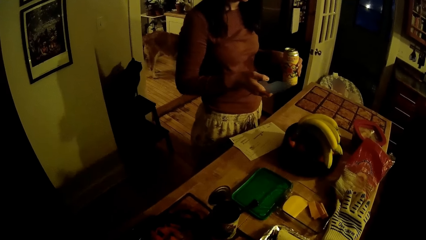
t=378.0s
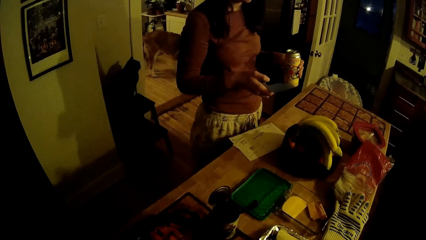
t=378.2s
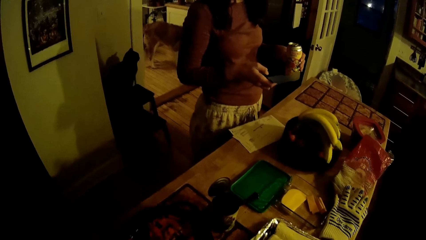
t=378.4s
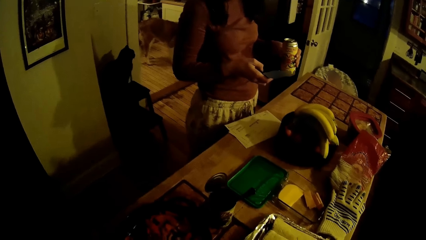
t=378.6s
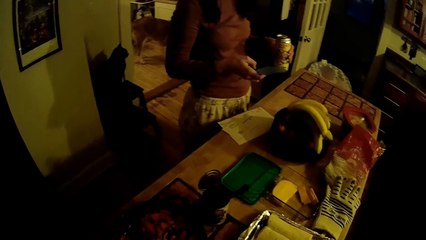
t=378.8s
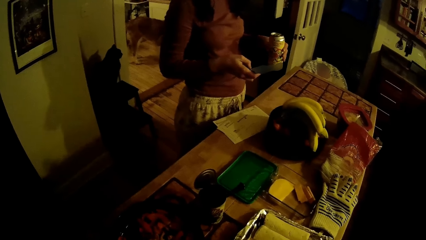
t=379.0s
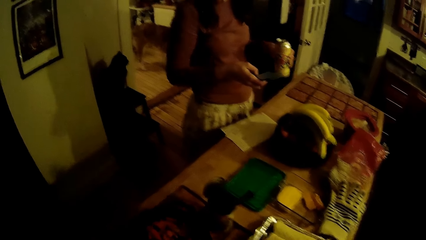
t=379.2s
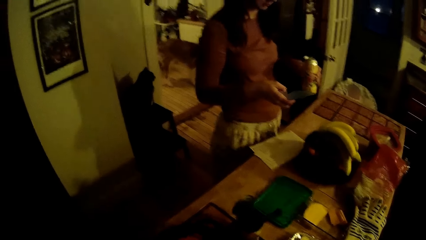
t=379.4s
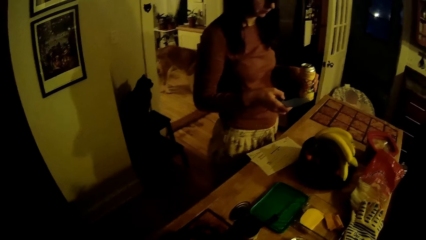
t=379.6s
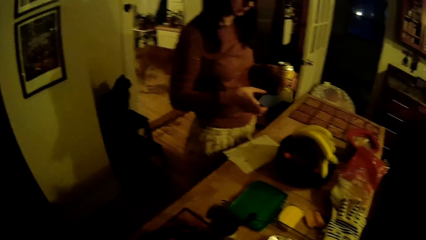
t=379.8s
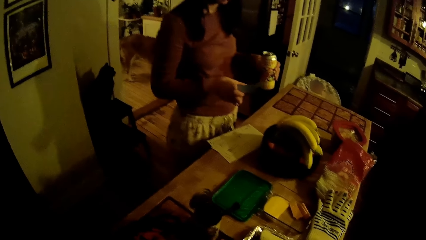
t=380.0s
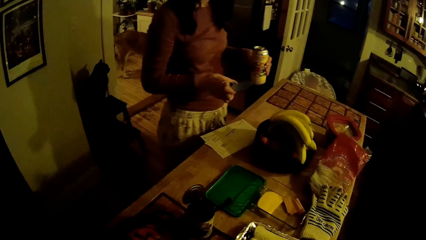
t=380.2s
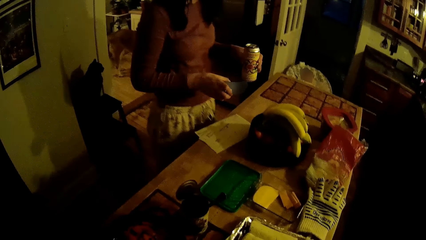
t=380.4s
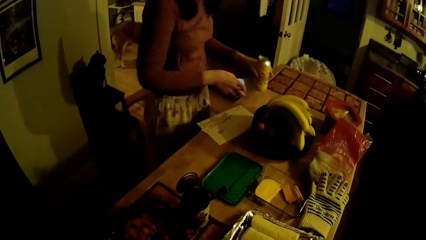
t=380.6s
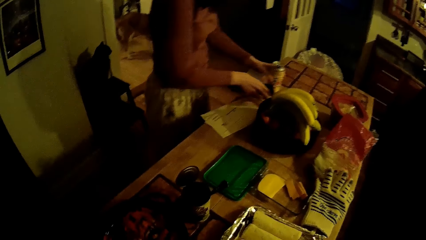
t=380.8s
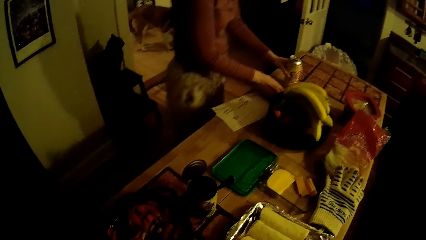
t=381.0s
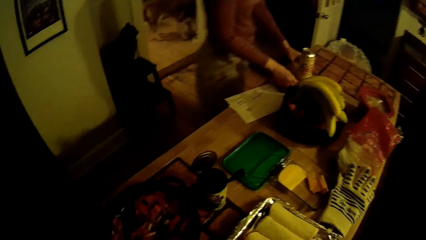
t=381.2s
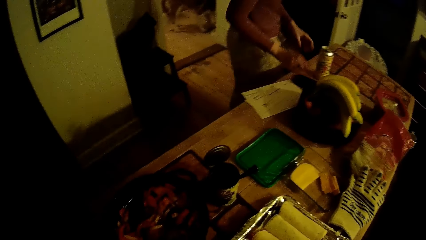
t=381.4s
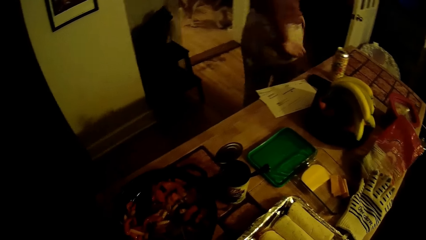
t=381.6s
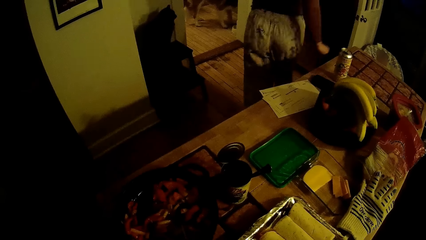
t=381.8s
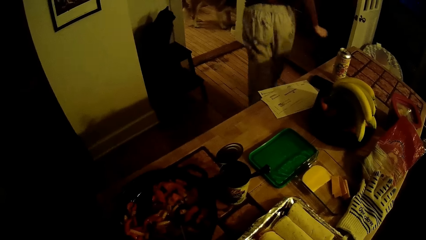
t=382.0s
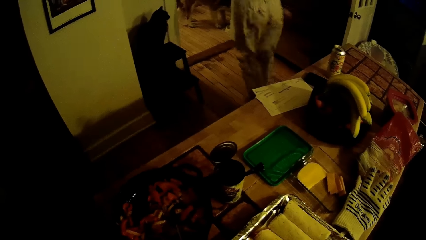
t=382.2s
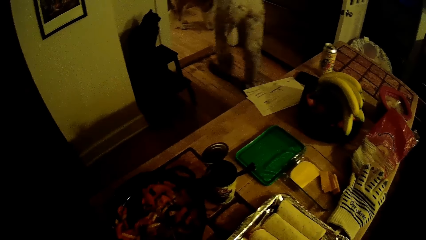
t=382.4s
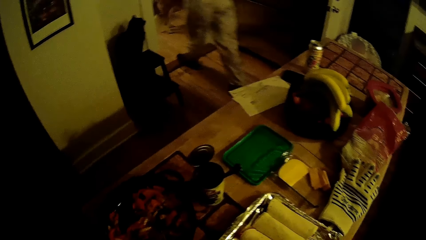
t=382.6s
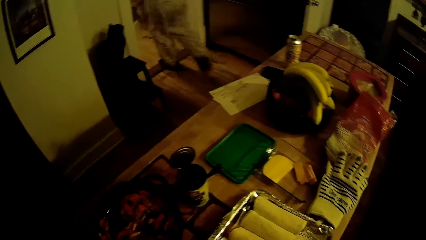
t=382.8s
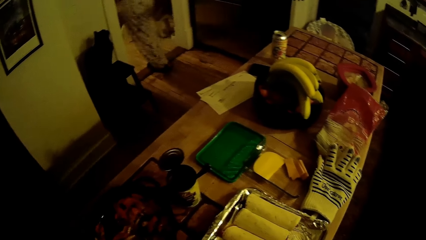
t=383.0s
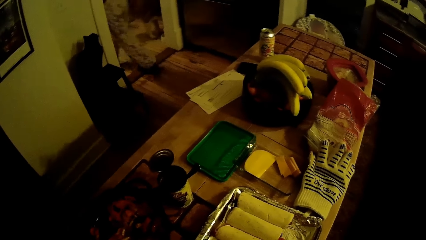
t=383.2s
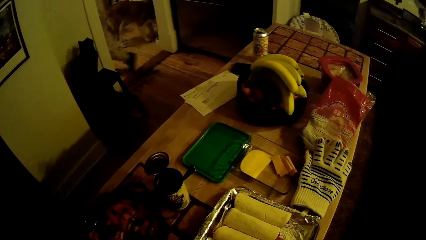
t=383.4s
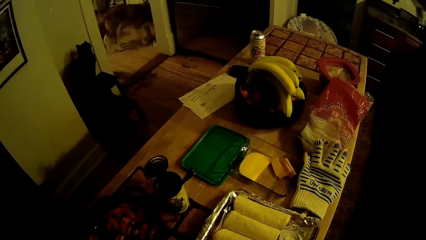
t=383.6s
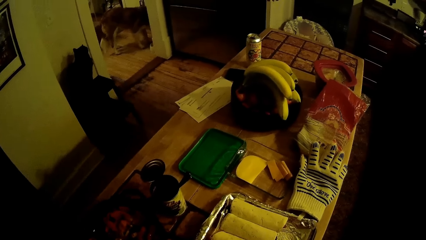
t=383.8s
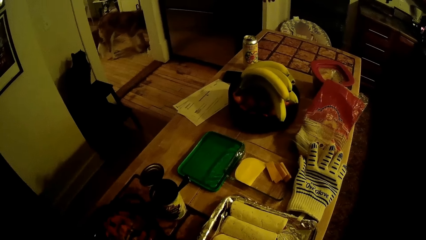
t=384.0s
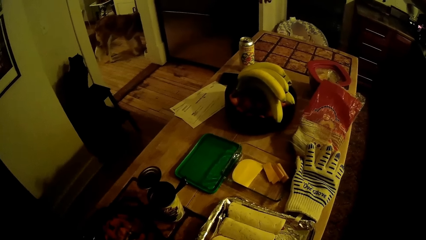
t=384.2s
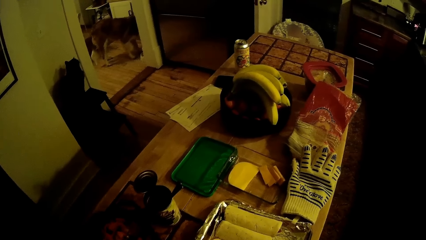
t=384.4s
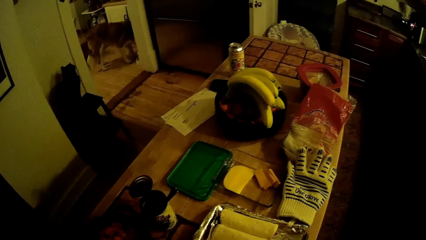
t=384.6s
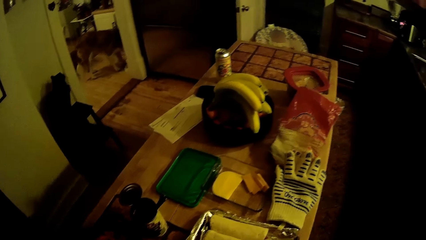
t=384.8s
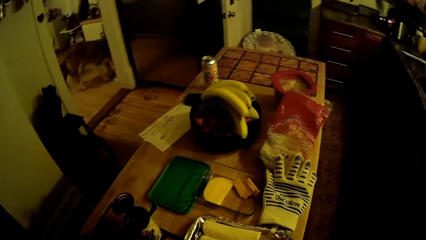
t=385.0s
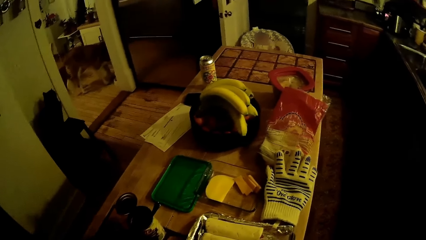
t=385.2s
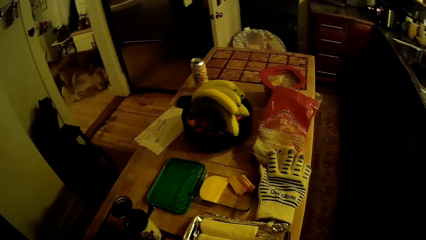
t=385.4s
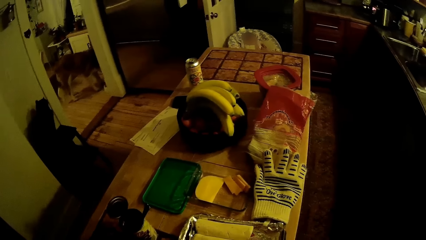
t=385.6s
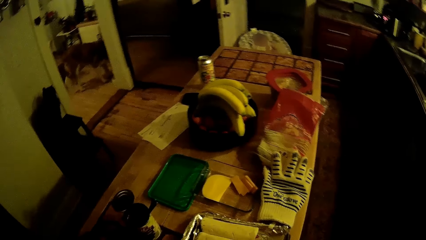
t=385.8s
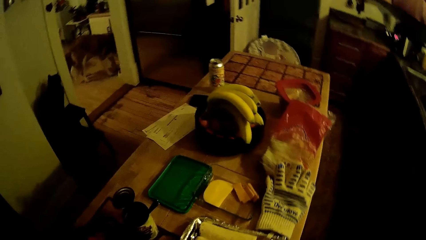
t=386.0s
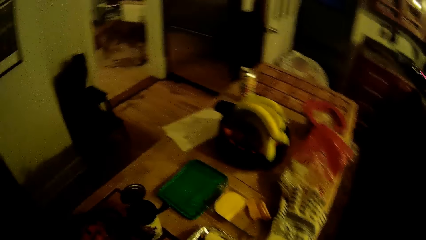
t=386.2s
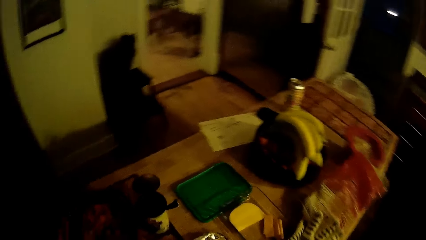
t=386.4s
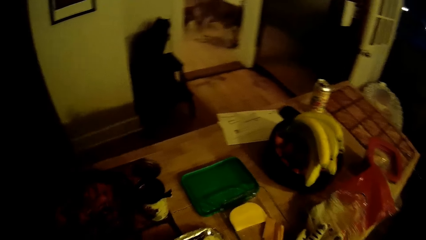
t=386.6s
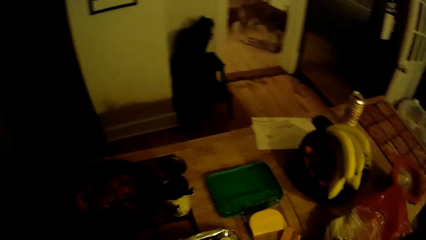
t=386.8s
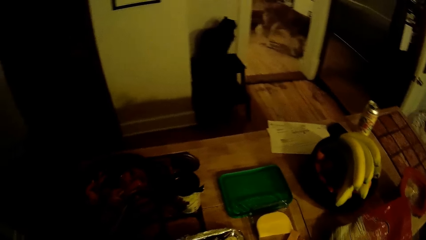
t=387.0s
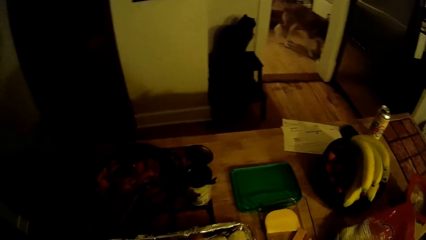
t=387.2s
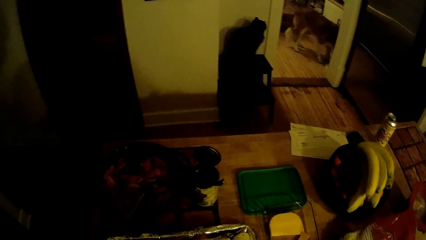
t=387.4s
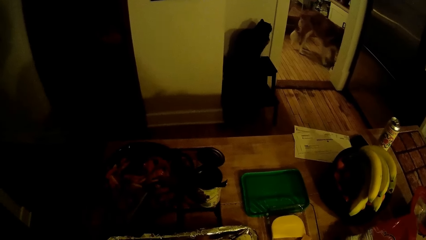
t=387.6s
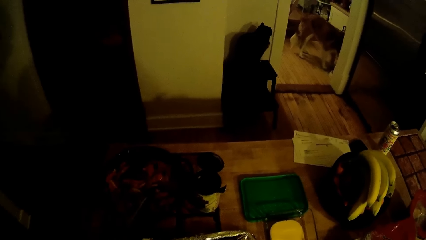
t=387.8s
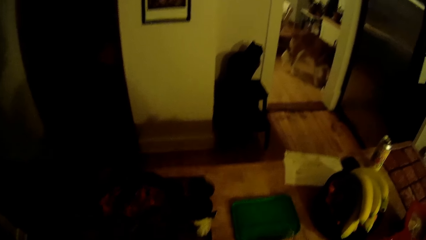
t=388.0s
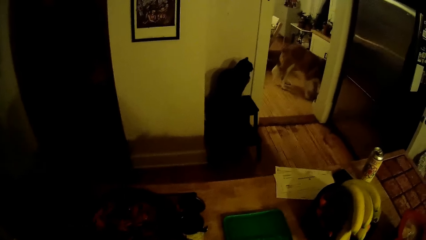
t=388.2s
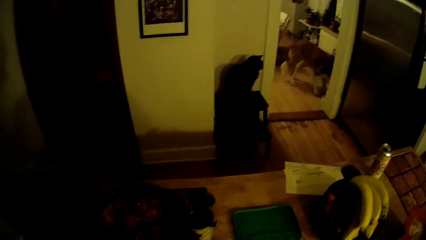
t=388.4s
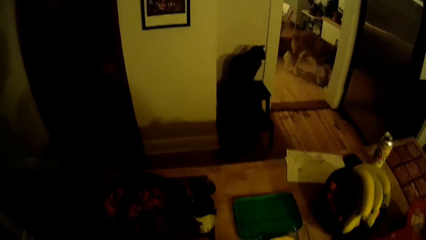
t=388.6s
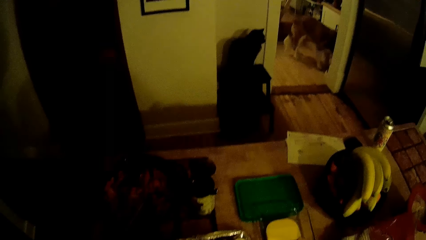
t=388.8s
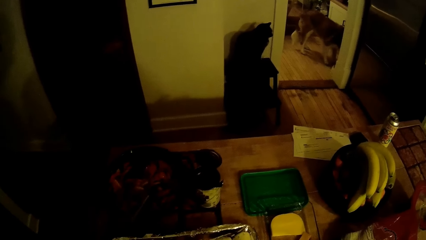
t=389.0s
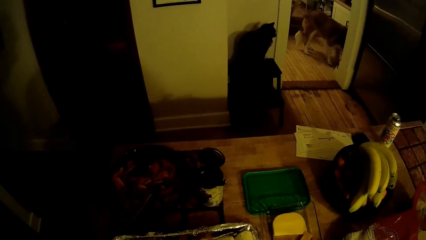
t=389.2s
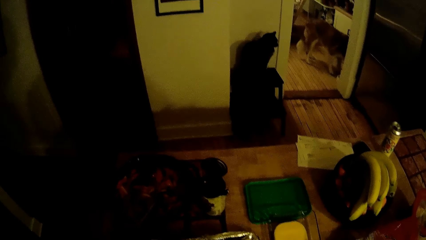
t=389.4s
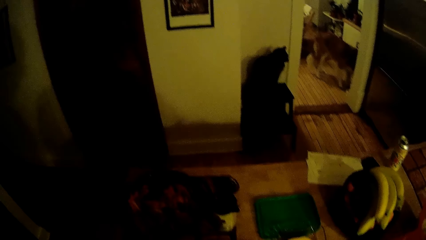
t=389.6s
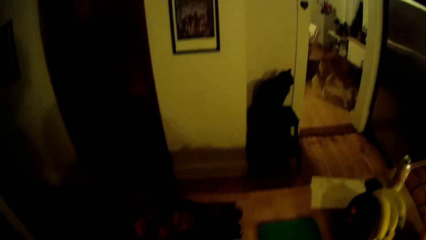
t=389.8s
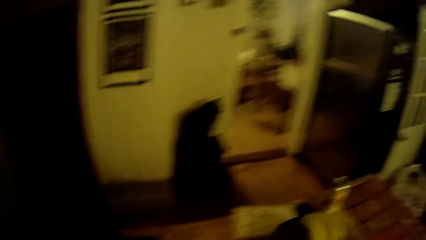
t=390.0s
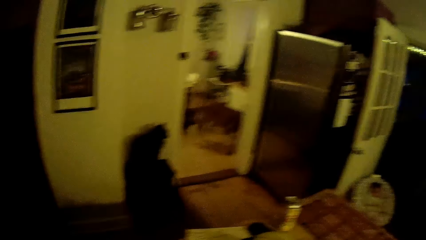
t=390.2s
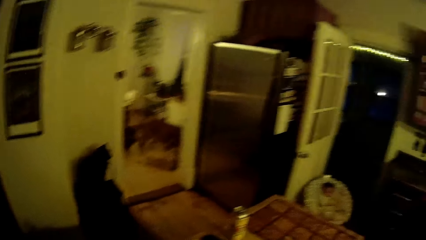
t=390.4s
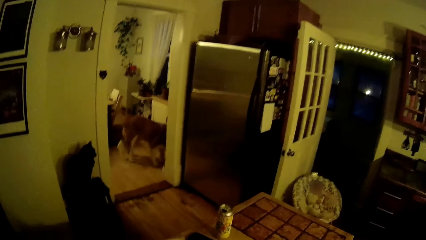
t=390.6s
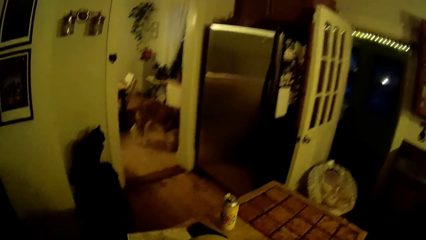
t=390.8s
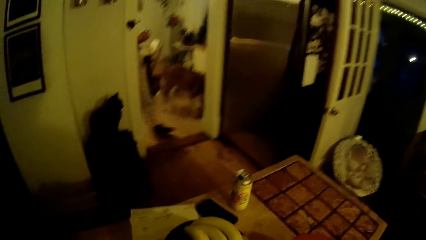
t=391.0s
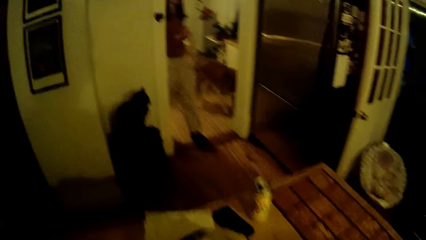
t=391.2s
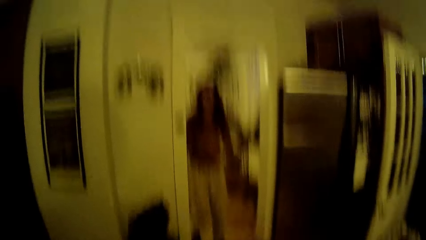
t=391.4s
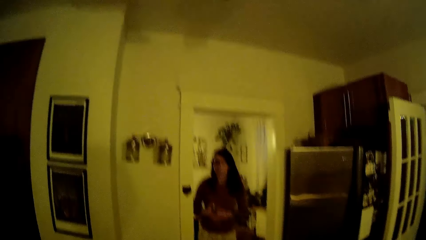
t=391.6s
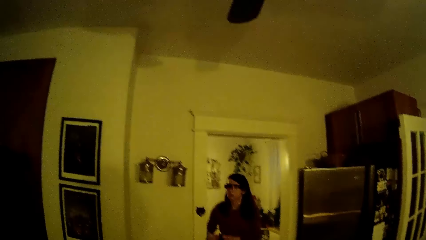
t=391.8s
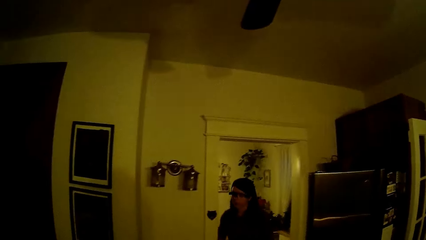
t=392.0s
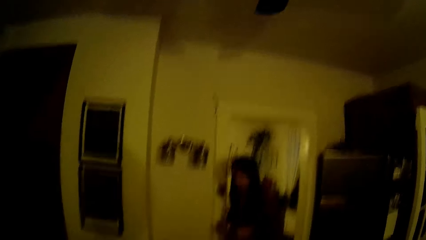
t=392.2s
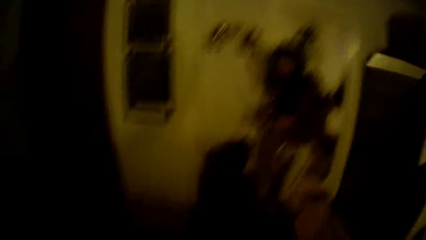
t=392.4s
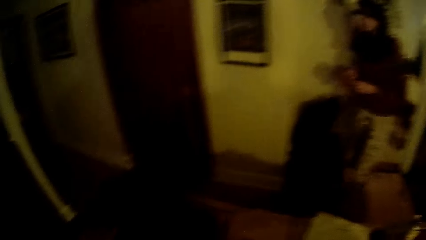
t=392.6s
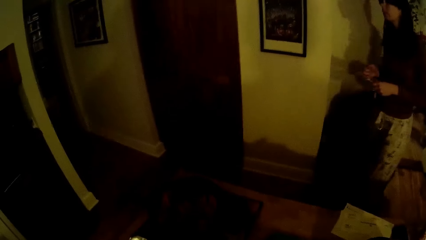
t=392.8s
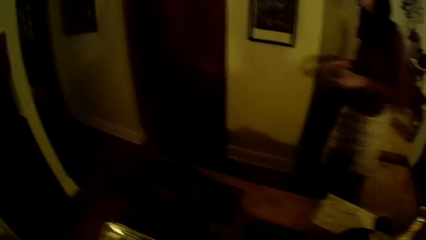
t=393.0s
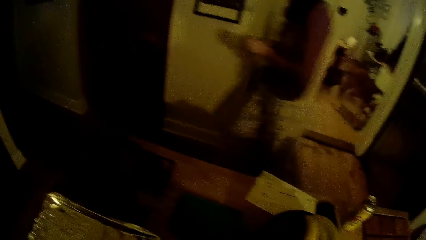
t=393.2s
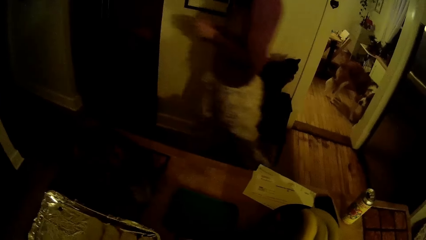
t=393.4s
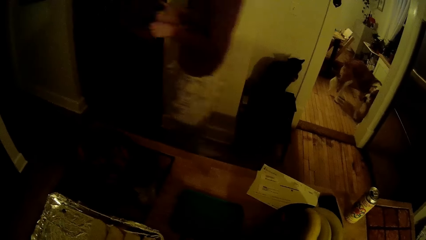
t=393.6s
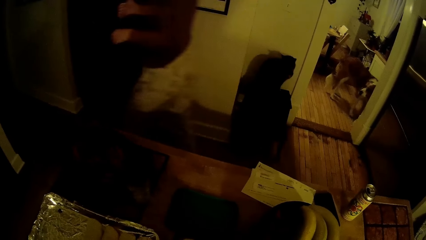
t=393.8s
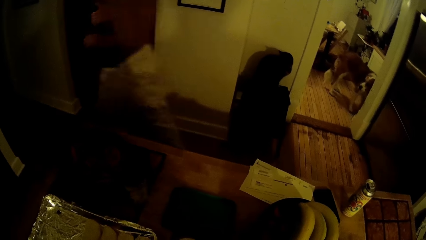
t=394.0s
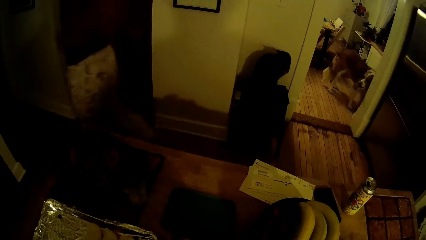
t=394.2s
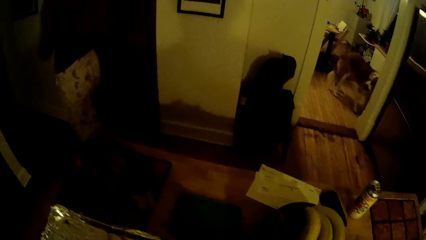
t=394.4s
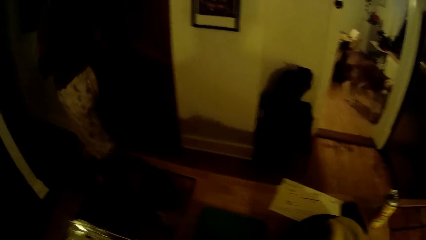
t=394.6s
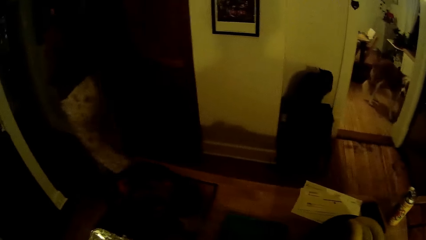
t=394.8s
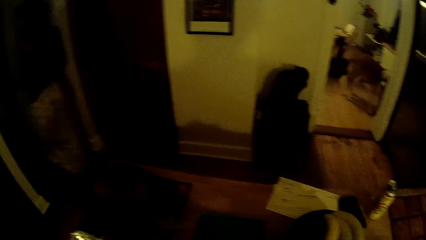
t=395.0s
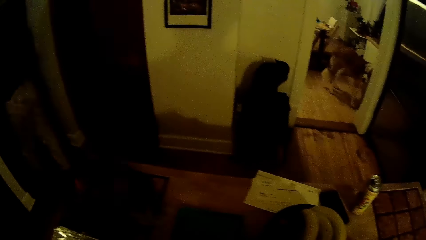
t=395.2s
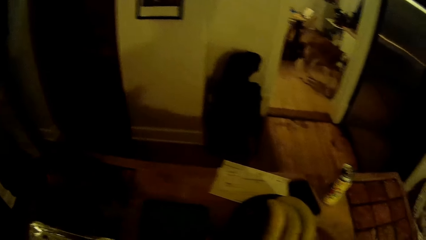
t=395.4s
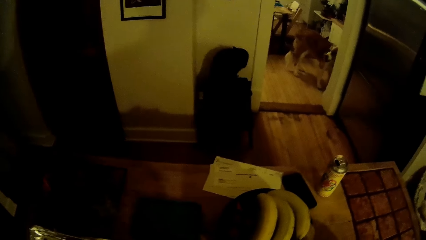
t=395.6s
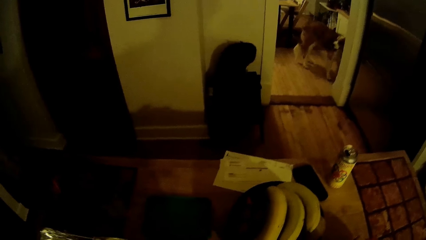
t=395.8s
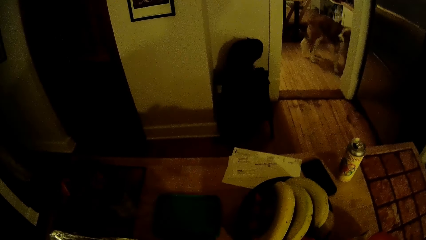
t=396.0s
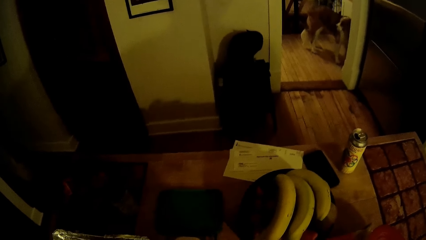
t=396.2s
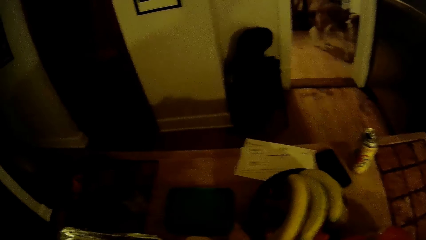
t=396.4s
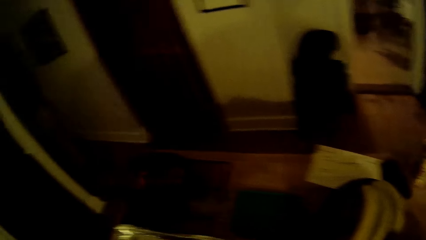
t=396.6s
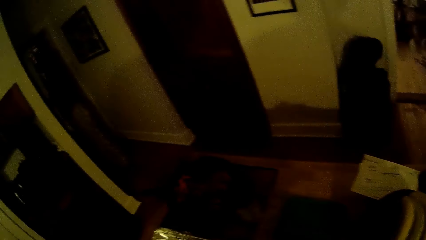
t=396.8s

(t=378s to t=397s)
A woman drops the phone and the can drink on the table with both hands. The woman walks out of the kitchen to the other room. The woman walks into the kitchen. The woman walks into a room in the kitchen. The camera wearer arranges the food items on the table with both hands.
